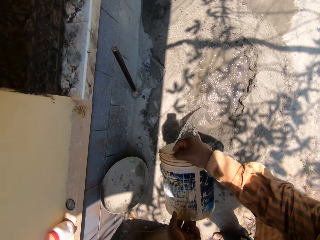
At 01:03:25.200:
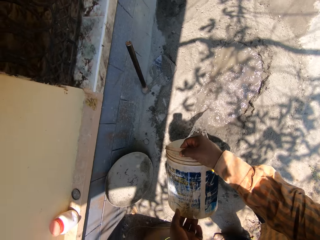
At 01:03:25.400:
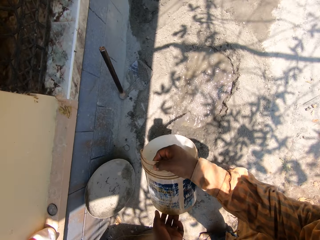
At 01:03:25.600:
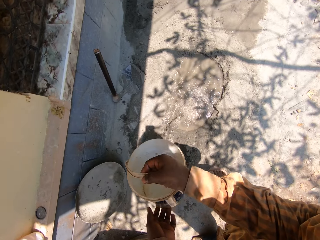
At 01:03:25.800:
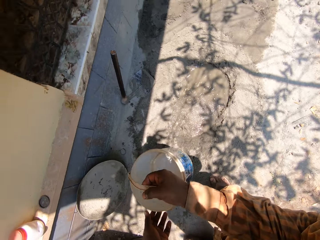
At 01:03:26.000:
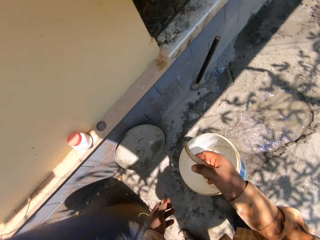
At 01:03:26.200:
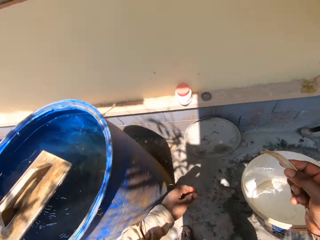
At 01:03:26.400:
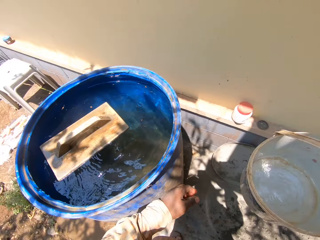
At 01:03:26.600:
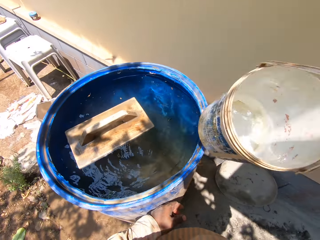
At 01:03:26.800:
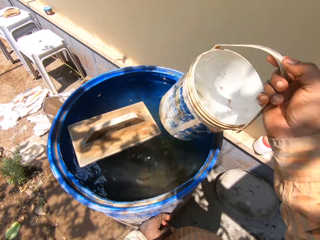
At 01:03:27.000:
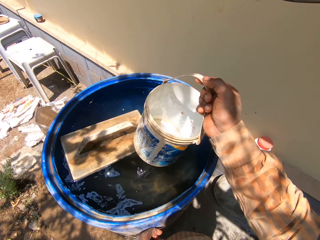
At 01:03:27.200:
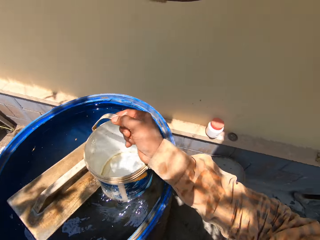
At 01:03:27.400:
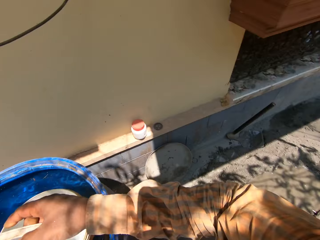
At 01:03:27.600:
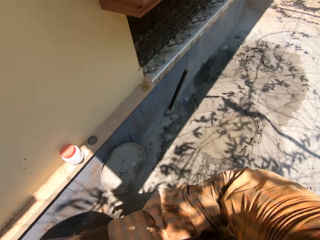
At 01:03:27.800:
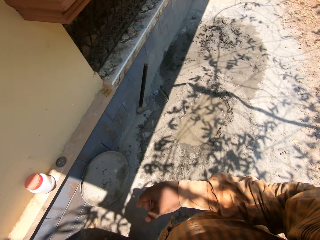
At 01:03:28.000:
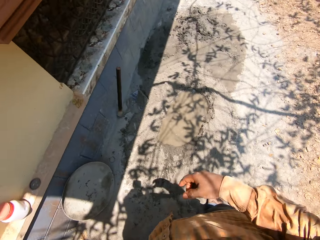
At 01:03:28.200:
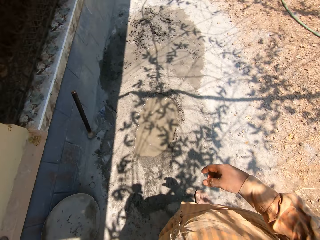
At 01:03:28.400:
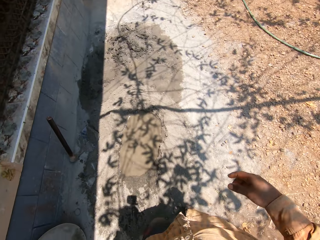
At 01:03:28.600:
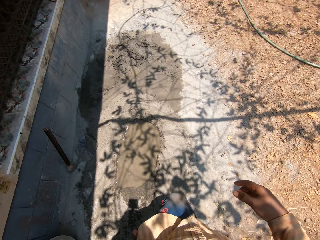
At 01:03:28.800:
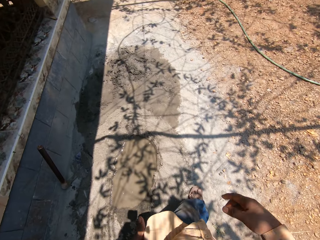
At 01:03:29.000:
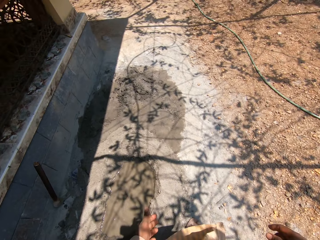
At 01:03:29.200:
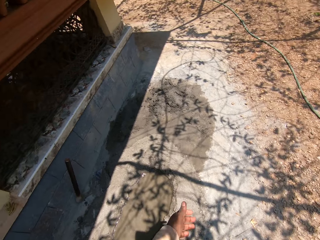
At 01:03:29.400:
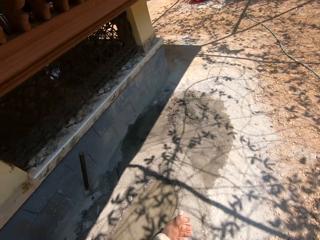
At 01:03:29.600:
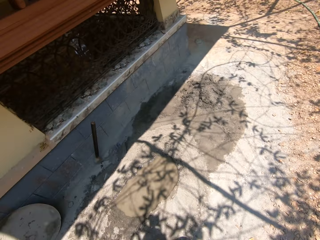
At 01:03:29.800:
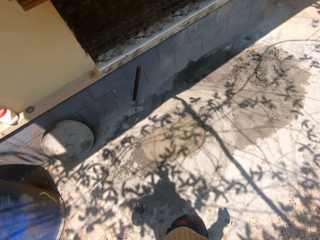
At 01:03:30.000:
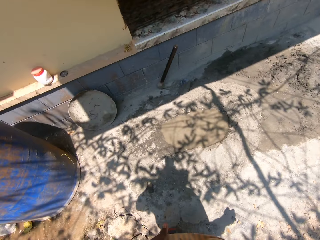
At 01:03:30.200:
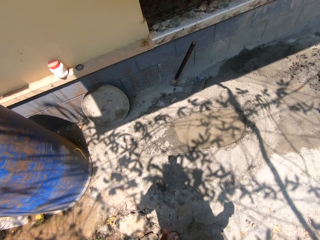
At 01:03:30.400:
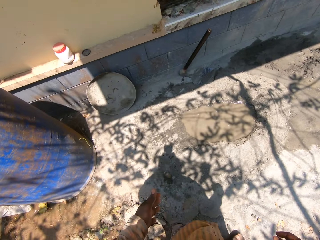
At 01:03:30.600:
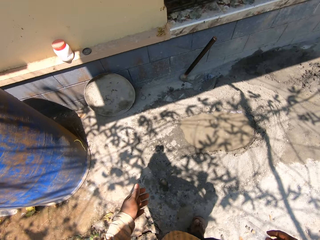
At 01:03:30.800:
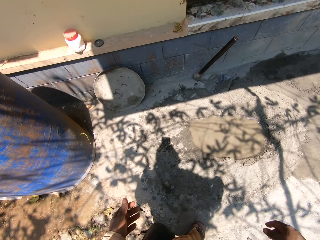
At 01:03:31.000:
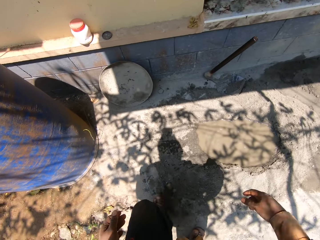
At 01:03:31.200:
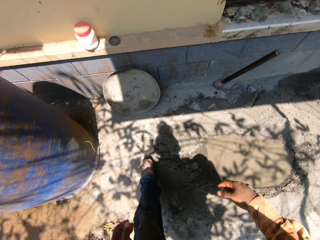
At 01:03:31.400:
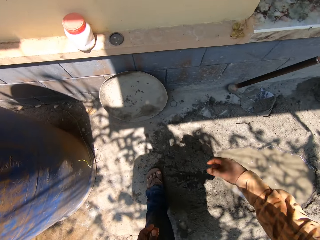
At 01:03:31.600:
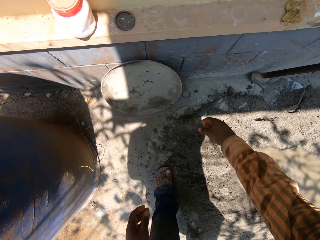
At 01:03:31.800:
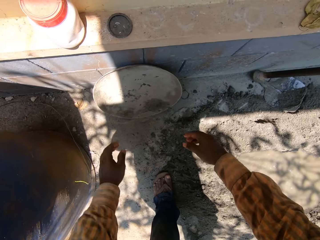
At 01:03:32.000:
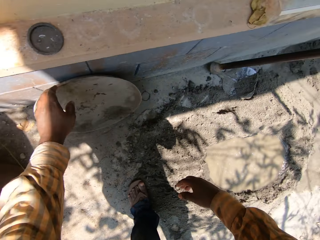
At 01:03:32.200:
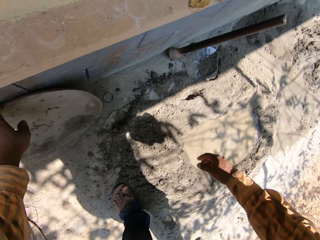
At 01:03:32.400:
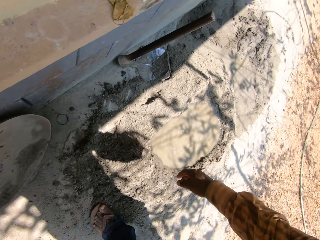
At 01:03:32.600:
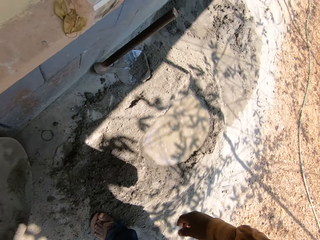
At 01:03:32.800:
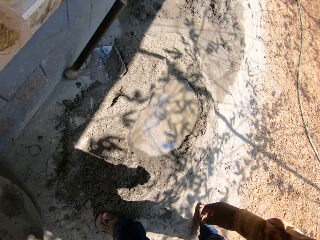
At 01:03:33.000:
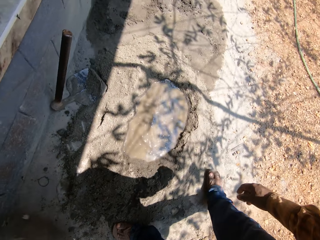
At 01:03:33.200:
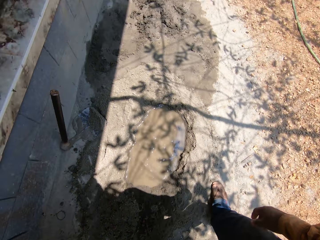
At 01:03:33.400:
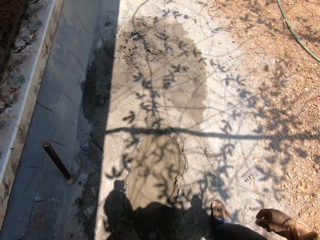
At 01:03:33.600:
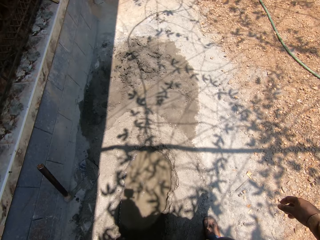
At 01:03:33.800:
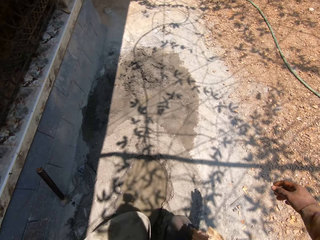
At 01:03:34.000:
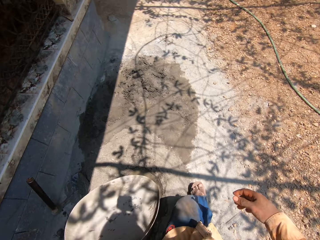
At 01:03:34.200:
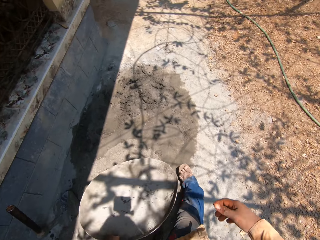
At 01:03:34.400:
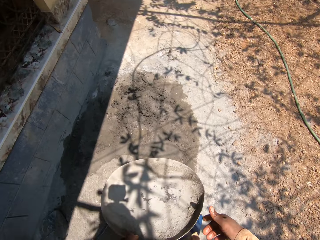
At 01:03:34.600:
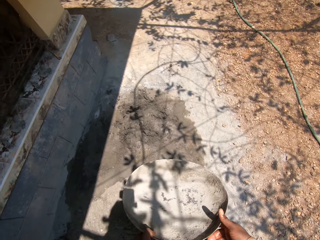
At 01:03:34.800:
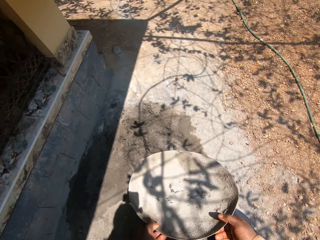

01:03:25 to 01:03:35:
The camera wearer holds the bucket with his right hand. He places the bucket on the water in the drum with his right hand. He moves around. He picks up a head pan against a wall with his left hand.

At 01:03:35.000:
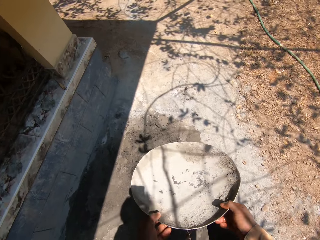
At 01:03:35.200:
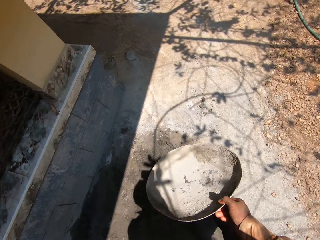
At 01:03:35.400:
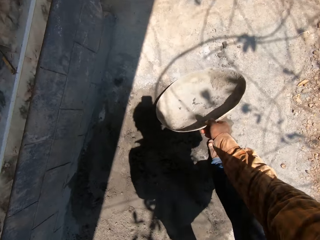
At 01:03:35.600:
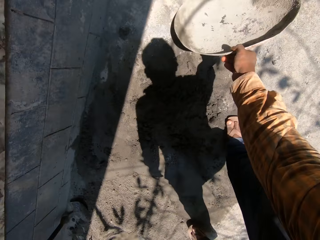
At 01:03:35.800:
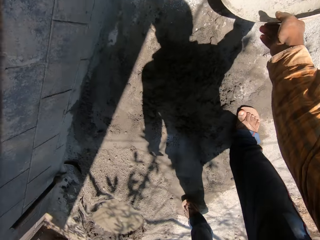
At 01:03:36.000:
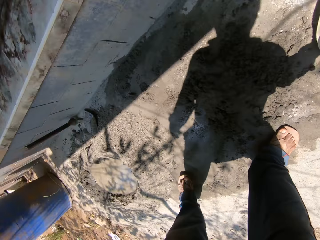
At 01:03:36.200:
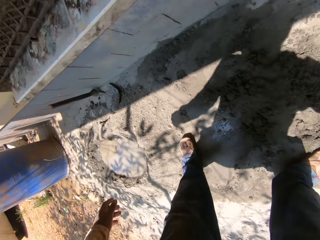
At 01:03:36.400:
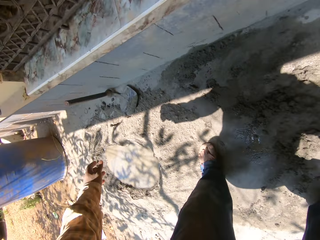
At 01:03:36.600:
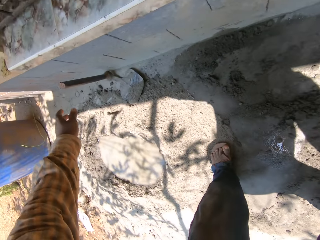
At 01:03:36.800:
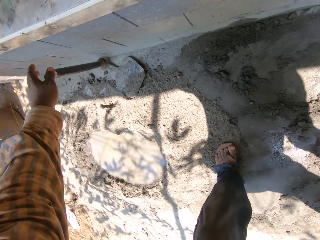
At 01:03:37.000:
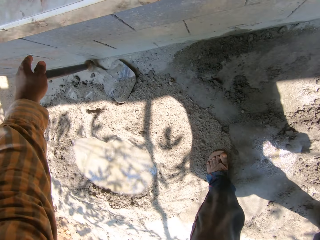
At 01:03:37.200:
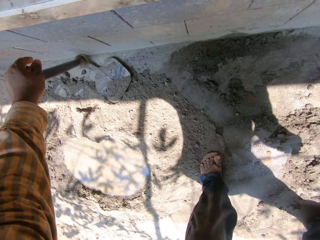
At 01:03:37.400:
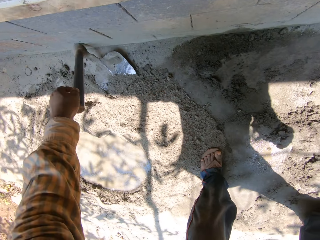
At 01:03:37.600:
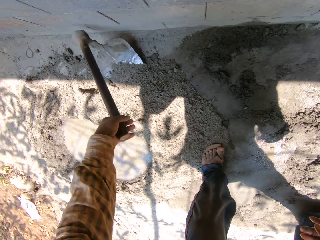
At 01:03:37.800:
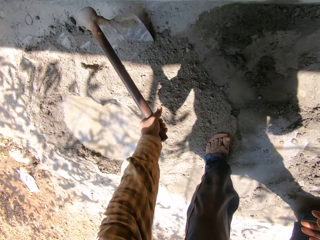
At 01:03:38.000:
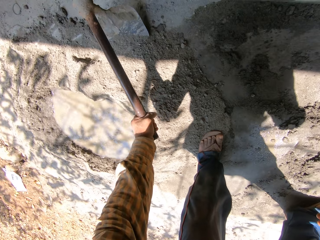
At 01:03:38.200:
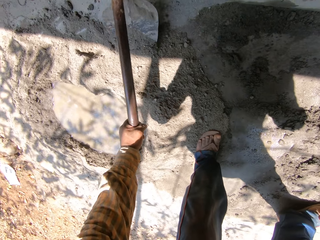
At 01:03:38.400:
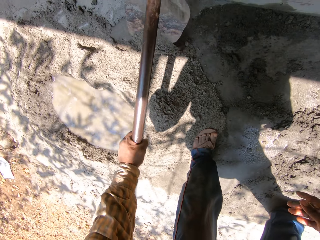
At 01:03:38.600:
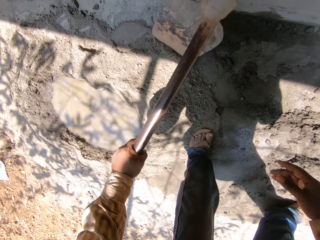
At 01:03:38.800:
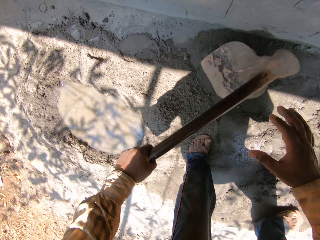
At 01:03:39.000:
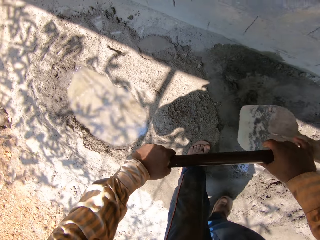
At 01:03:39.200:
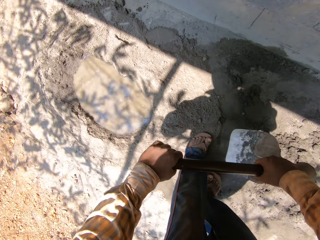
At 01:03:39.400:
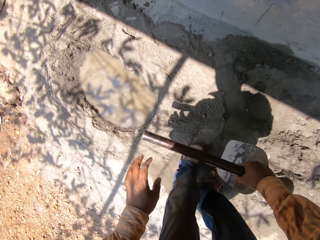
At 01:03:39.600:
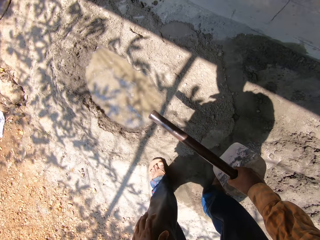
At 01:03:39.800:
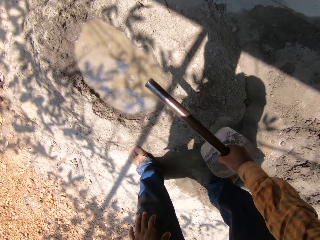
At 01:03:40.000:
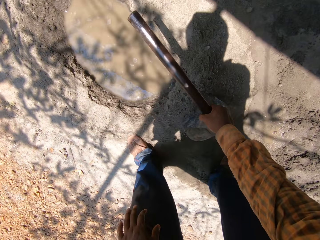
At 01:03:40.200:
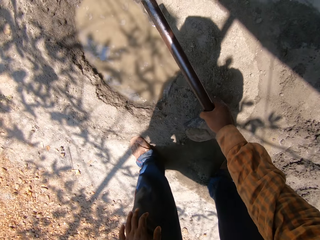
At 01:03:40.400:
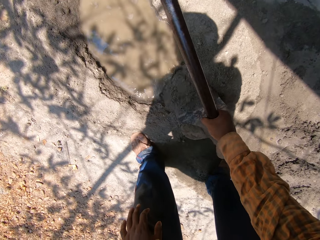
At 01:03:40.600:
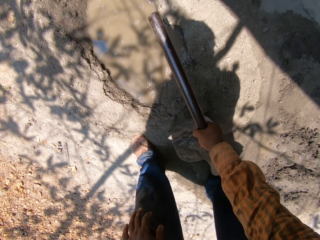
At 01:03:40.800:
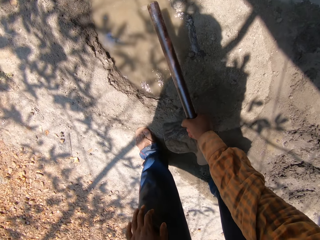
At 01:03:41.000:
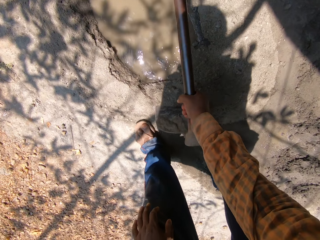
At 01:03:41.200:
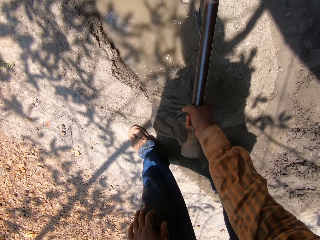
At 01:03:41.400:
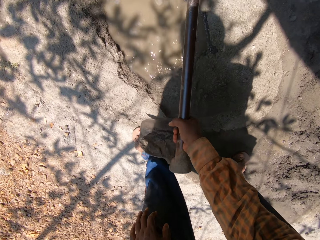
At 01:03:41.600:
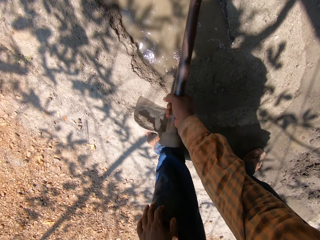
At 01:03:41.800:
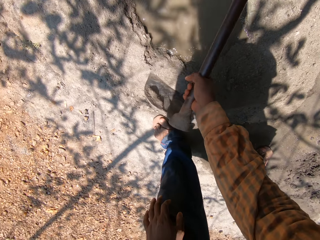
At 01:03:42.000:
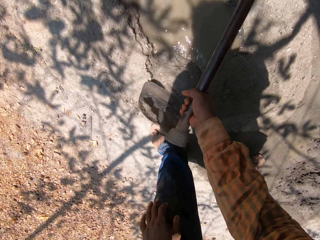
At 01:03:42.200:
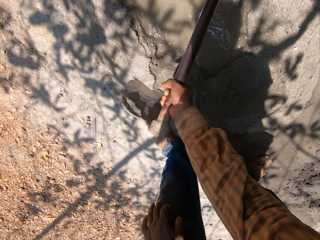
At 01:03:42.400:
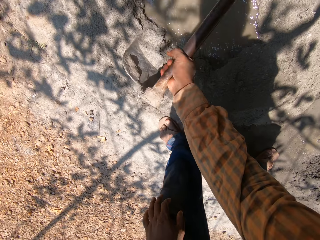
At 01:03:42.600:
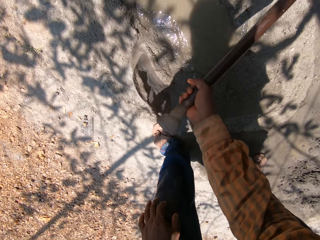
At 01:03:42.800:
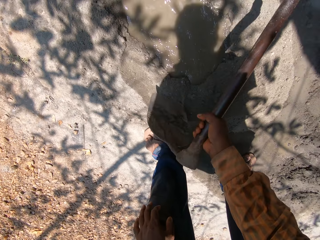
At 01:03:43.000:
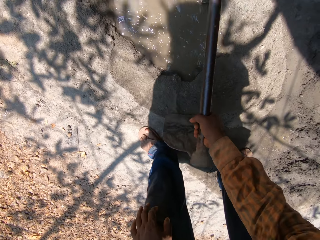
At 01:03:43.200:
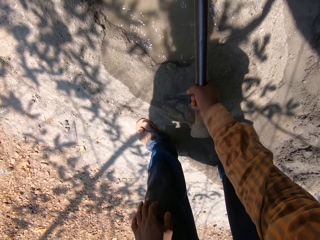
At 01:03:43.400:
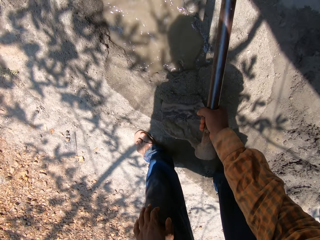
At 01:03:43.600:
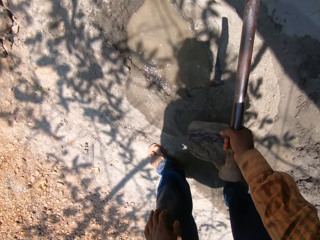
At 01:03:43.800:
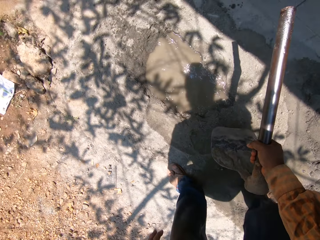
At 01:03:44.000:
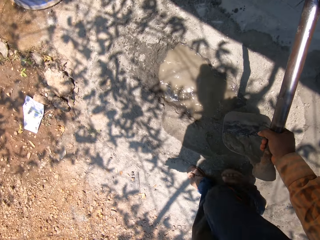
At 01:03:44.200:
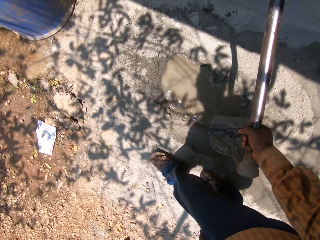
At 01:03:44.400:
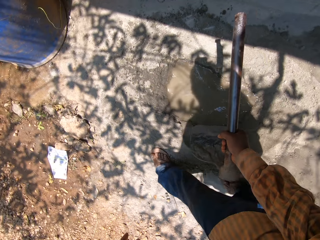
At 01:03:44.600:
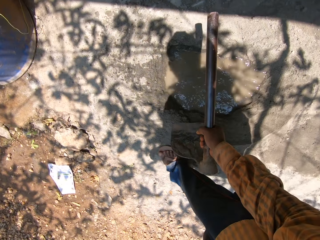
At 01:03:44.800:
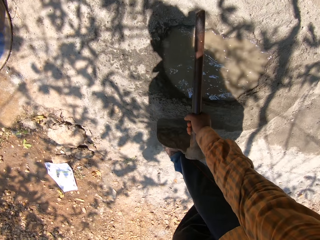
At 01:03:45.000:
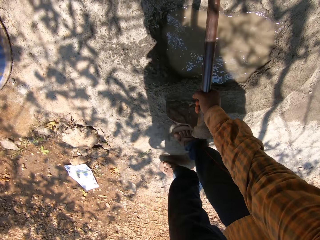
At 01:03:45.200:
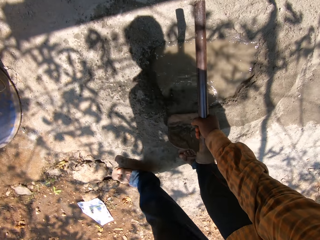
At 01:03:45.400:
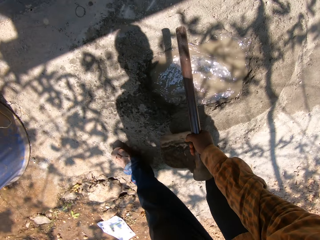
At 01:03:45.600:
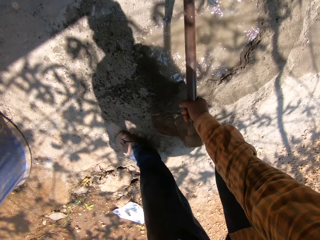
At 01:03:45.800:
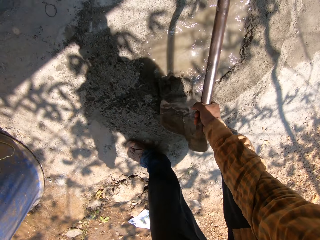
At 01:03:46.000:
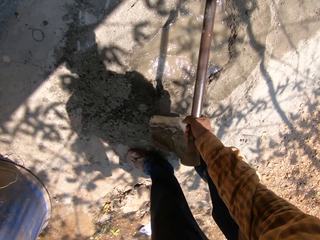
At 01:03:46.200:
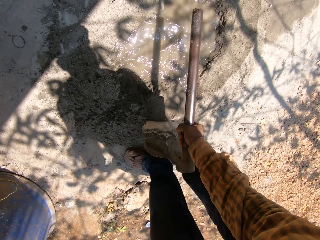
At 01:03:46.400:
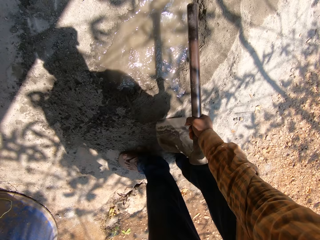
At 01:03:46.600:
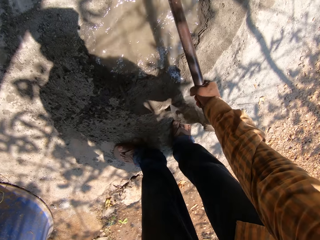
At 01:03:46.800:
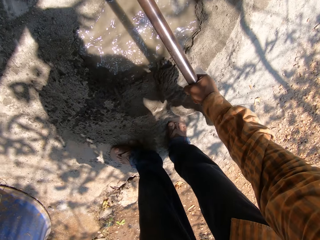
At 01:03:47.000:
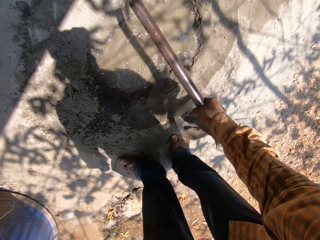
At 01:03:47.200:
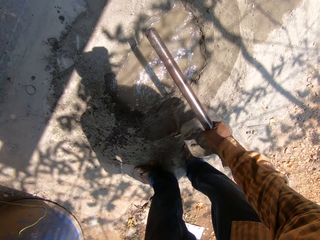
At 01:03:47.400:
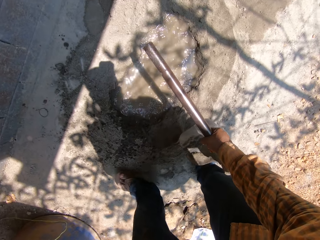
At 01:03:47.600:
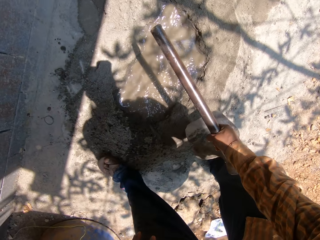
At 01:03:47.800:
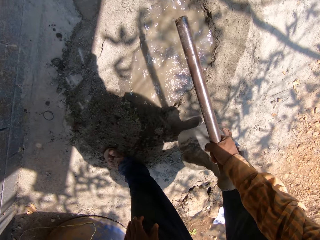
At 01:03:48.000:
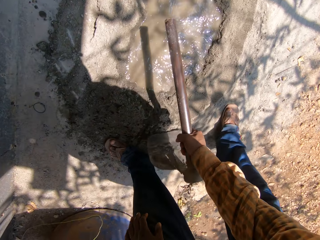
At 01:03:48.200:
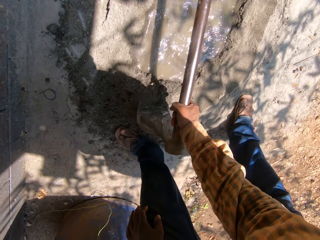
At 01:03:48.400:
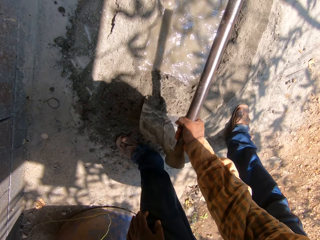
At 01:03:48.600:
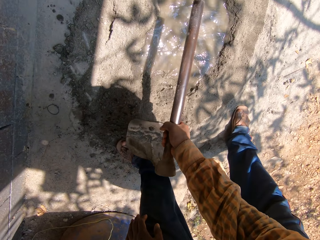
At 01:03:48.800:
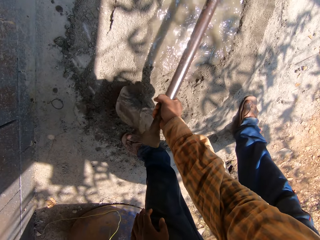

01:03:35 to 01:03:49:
The camera wearer holds the head pan with his hands. He places the head pan on the ground with his left hand. He picks up a hoe on the floor with his left hand. He passes the hoe from his left hand to his right hand. He pushes sand into the water on the ground with the hoe in his right hand. He mixes mortar using the hoe. He pushes the sand into the water on the ground with the hoe in his right hand again.
